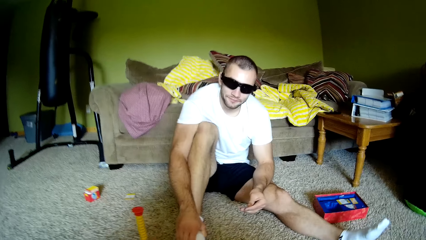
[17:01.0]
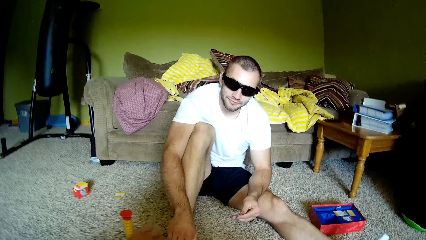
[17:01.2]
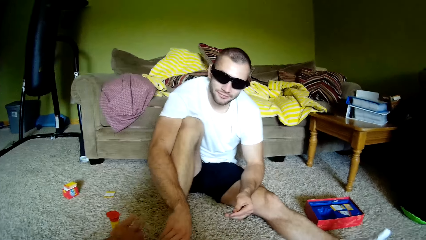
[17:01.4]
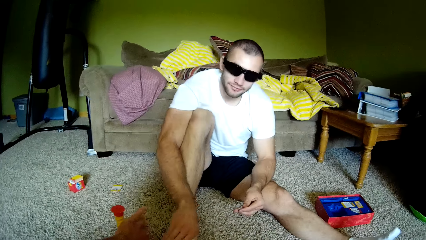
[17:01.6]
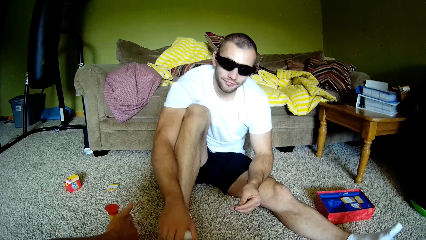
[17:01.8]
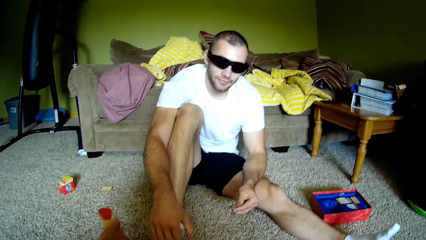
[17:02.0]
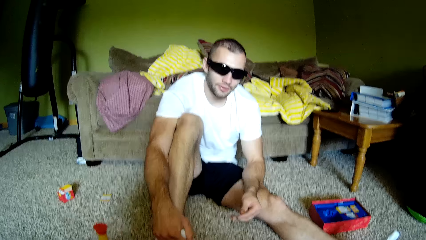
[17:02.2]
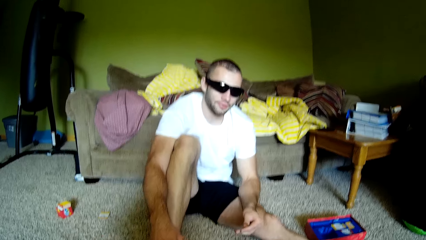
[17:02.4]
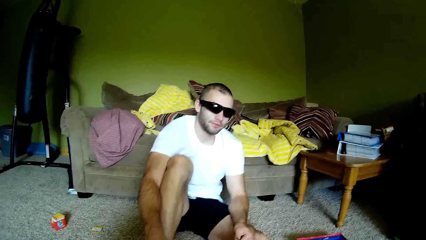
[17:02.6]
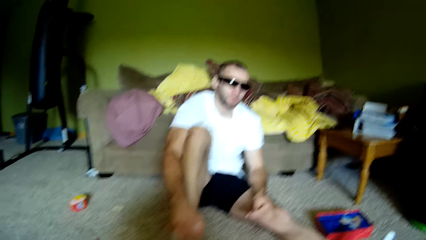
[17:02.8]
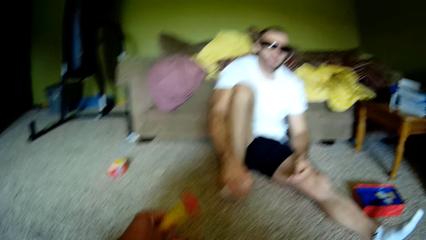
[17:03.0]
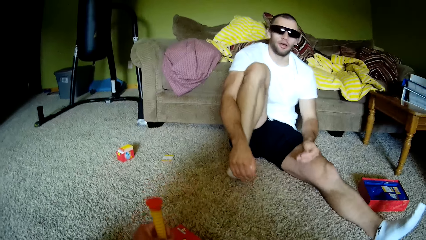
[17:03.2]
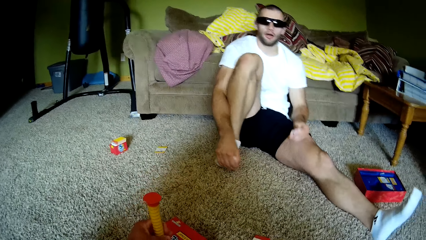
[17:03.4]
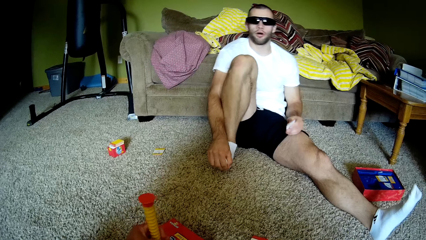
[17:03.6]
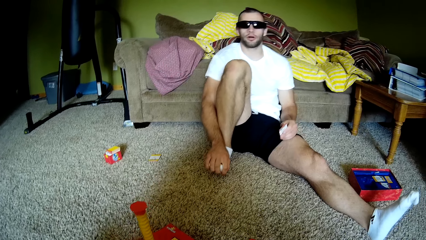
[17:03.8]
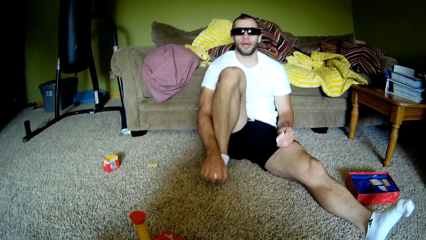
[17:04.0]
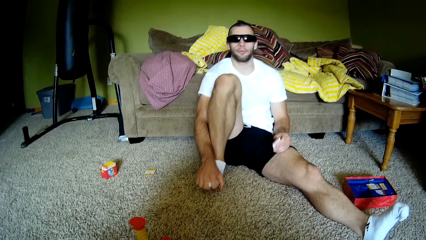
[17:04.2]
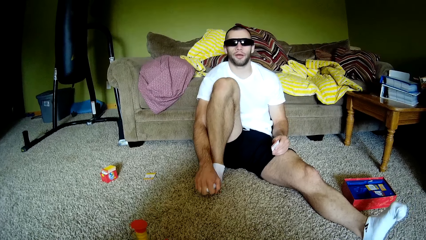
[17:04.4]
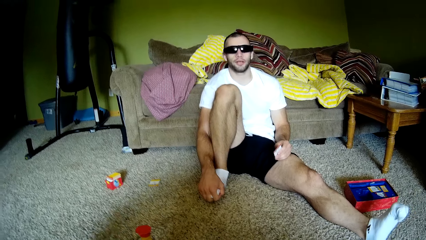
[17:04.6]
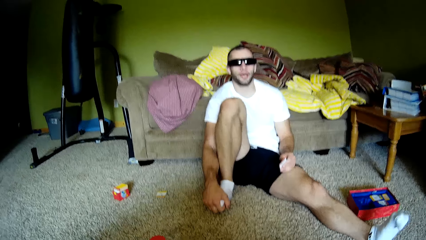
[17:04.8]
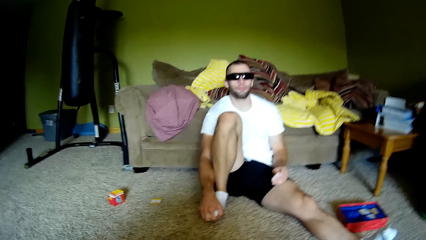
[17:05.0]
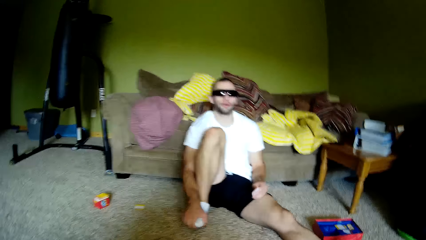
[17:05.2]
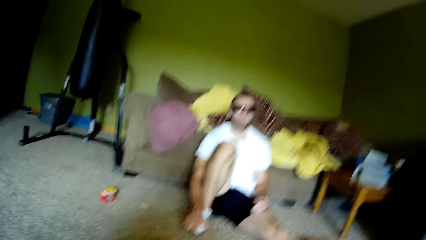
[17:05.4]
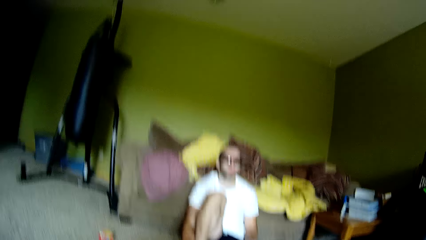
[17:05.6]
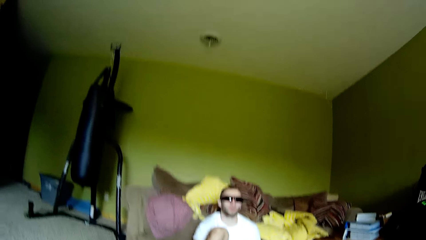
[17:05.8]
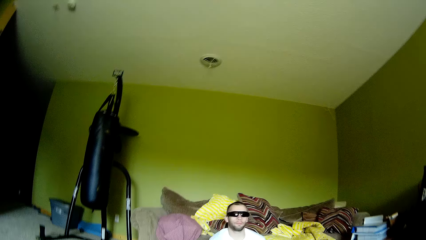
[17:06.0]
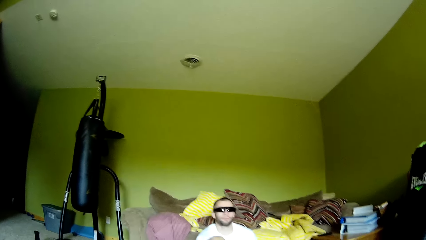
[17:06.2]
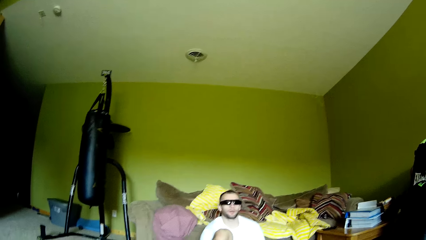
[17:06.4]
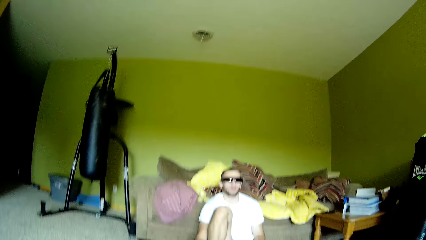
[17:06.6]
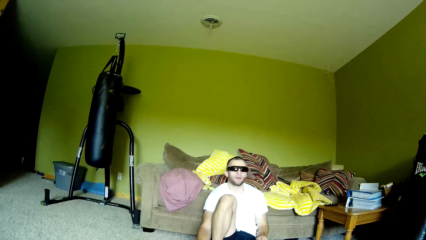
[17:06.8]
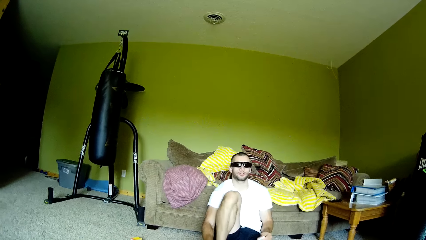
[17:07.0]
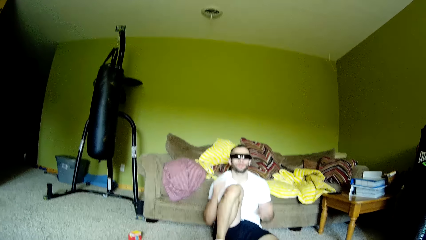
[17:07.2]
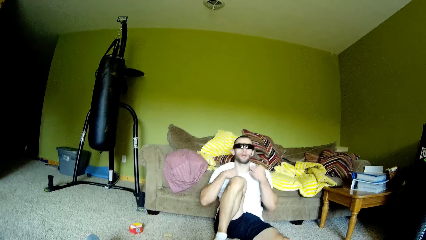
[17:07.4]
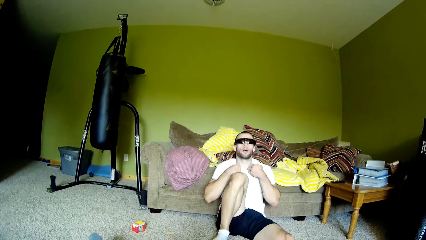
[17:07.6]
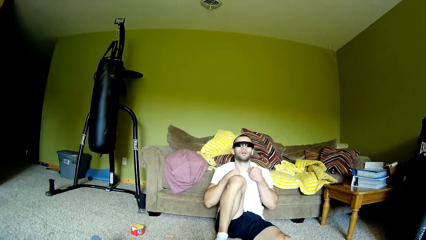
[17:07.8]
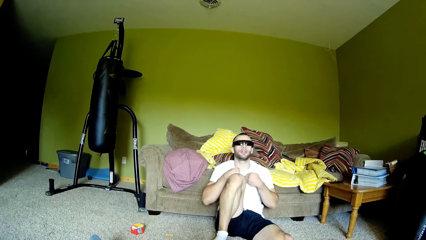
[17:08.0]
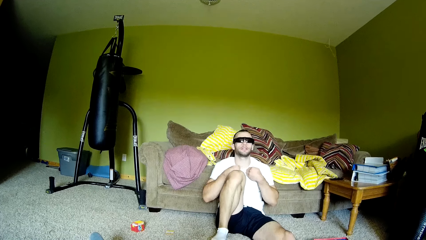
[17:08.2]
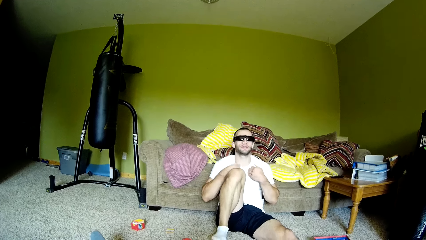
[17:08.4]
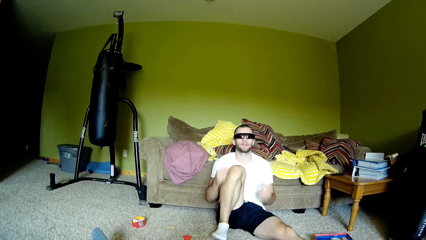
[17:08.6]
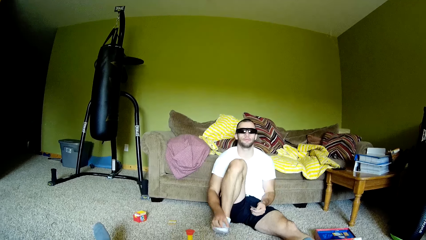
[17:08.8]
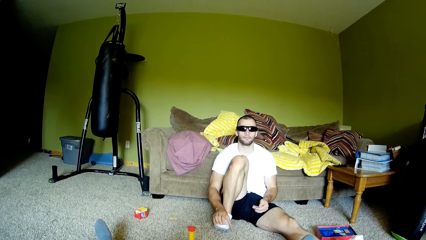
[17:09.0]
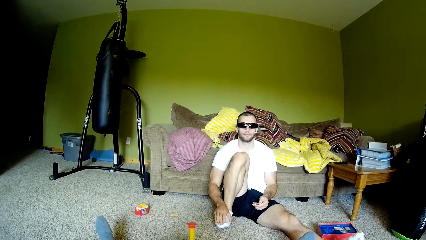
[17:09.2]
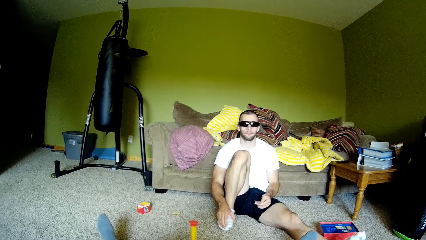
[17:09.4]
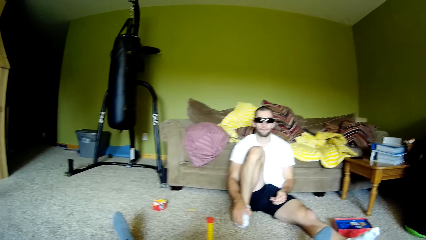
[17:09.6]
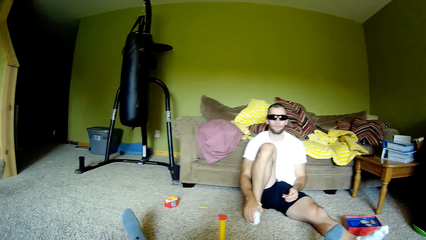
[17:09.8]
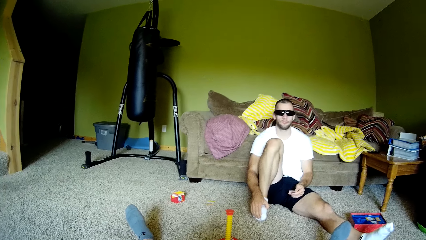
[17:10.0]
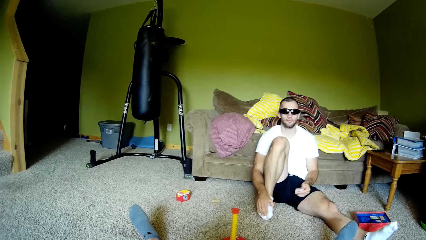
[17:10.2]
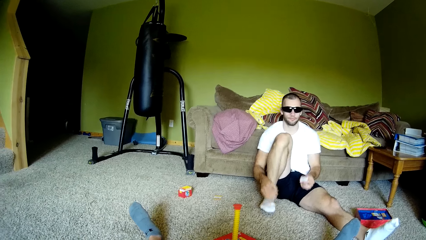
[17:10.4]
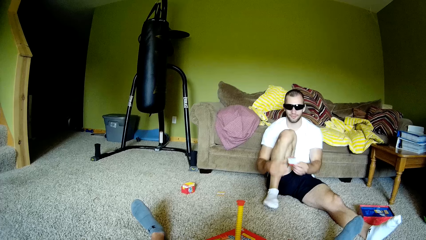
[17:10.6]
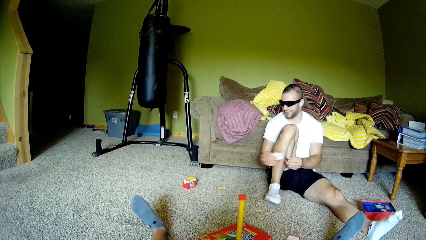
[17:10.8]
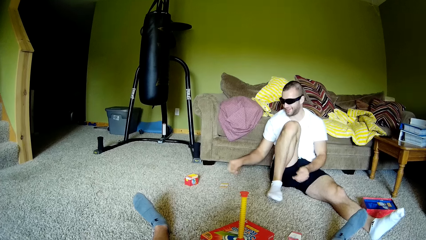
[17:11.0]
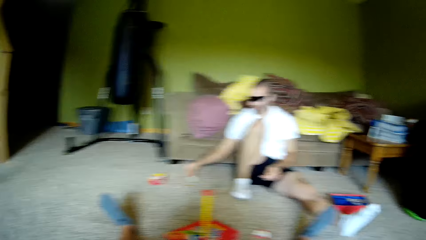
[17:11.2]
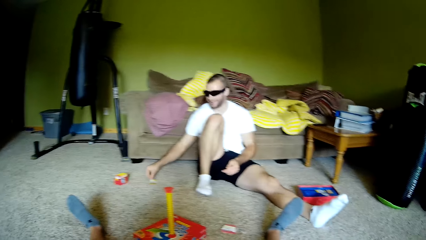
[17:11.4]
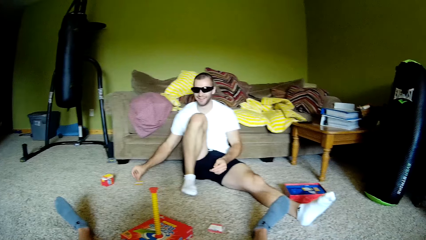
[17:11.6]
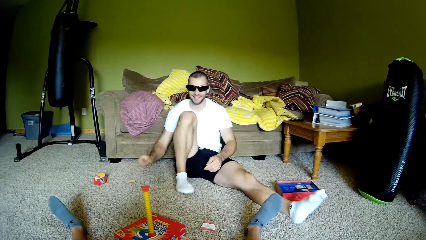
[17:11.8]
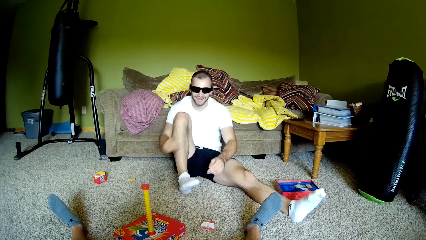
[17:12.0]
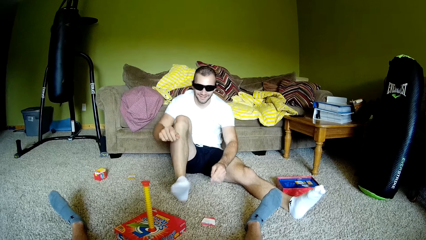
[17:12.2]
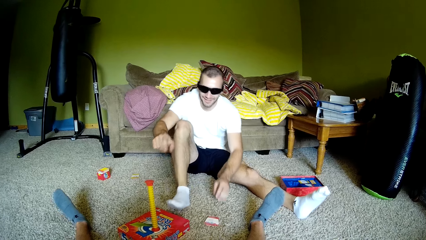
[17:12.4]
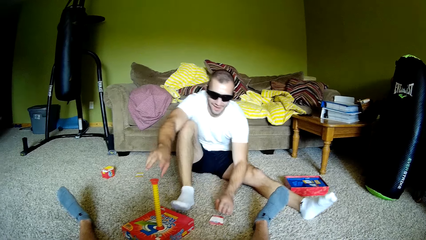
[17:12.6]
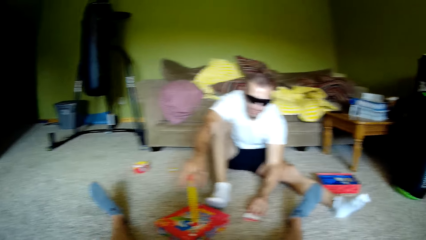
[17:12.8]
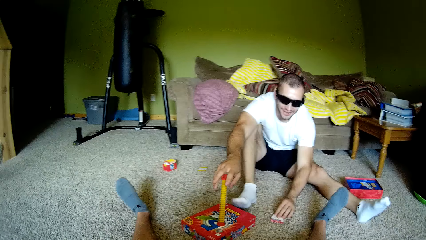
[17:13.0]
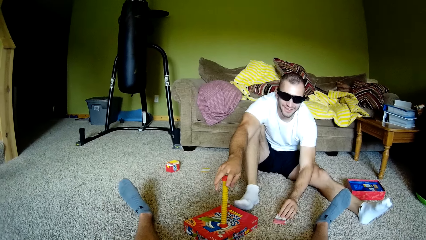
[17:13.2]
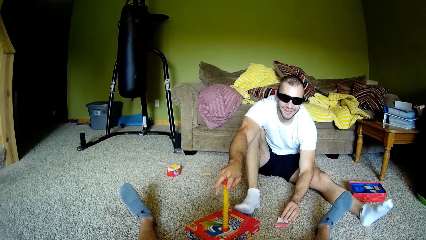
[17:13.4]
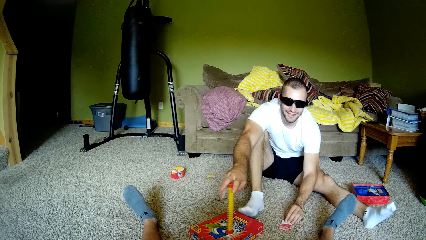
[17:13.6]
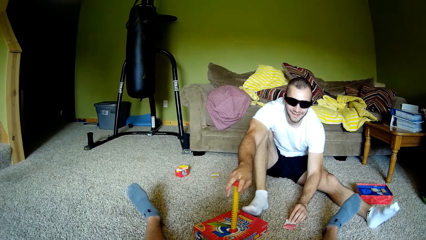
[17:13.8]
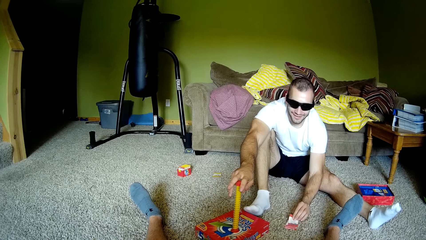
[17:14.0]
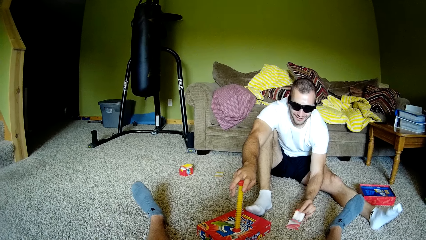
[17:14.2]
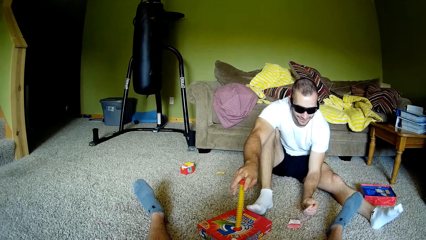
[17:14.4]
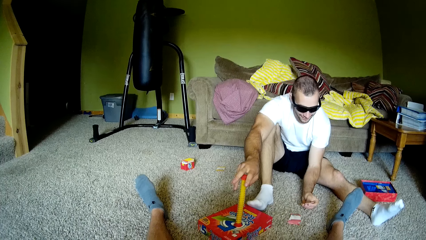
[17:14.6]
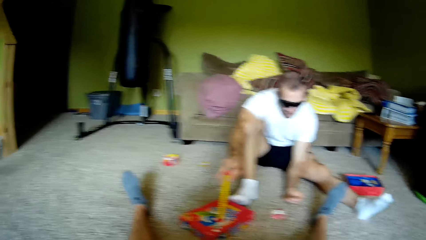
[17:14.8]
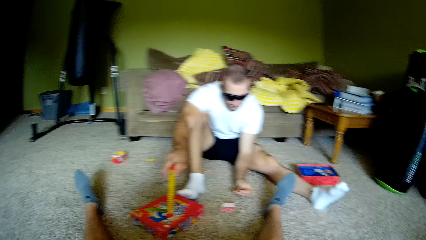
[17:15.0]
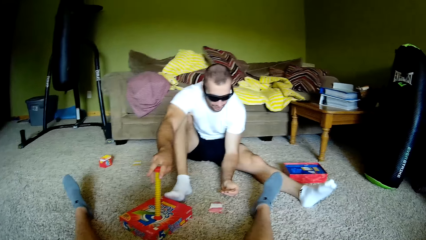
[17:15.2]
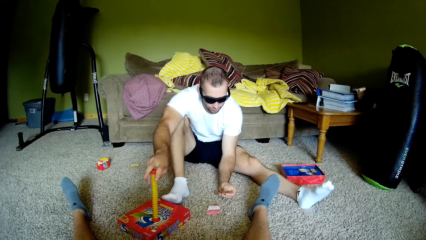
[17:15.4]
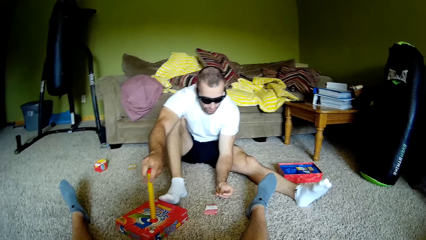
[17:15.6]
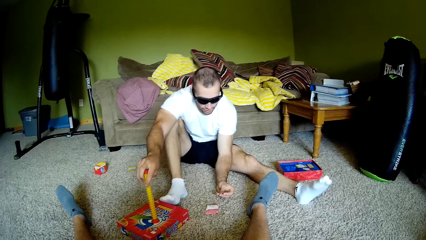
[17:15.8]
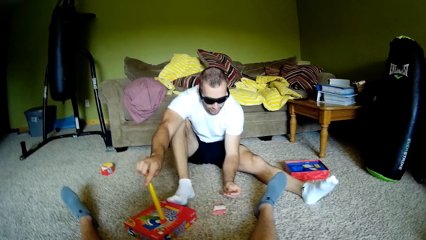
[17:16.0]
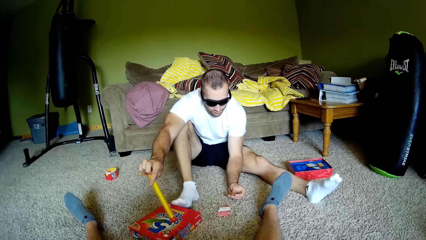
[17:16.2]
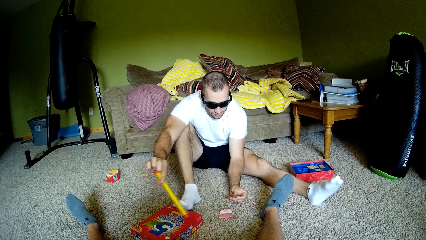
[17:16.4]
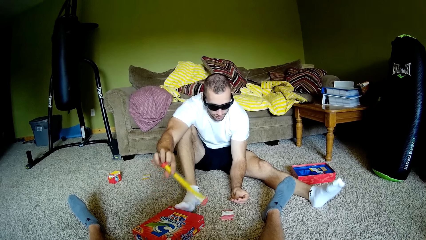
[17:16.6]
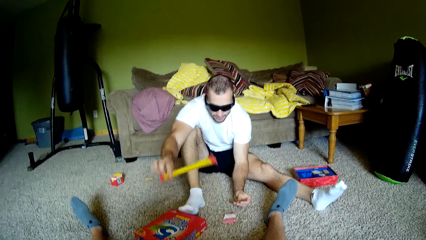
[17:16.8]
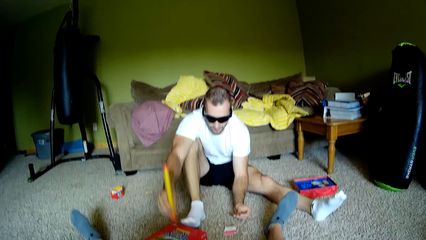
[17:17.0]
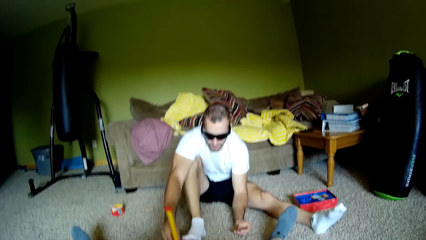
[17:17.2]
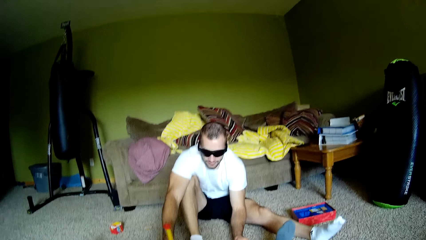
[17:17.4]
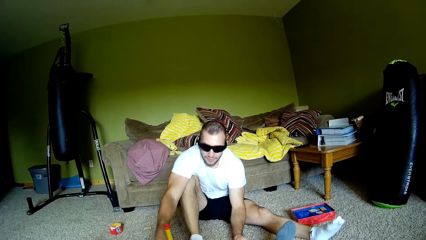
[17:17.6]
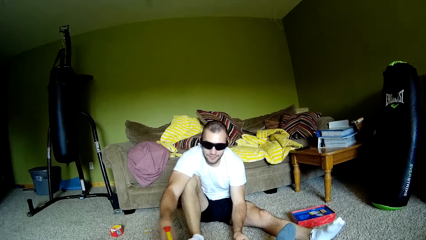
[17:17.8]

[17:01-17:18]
The camera wearer holds the timer or toy. They turn the timer around. They interact with a man. The man talks to the camera wearer. The man puts a card down, holds the toy, and picks a card.
